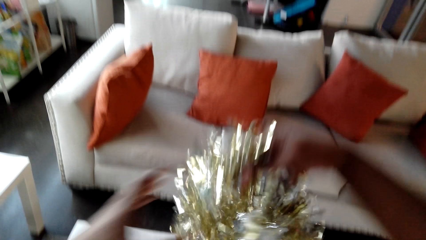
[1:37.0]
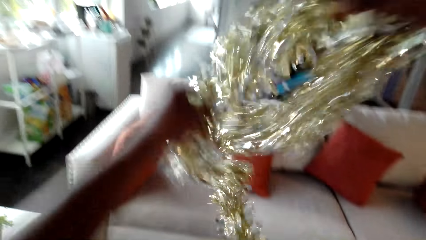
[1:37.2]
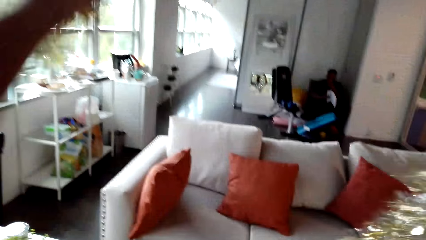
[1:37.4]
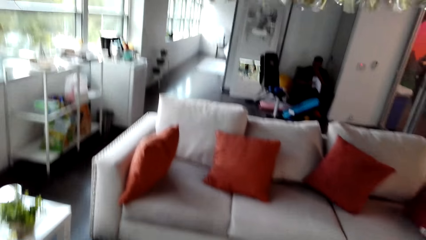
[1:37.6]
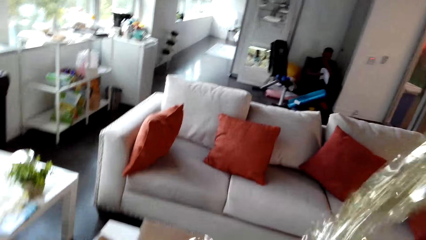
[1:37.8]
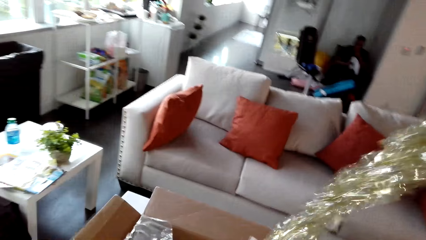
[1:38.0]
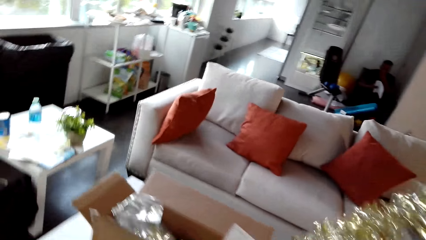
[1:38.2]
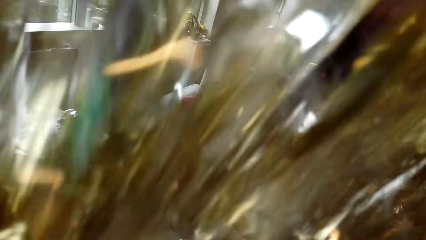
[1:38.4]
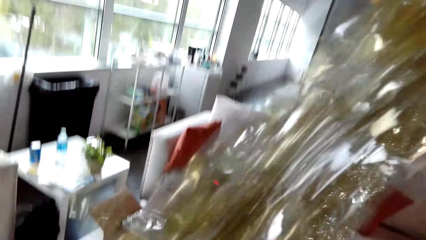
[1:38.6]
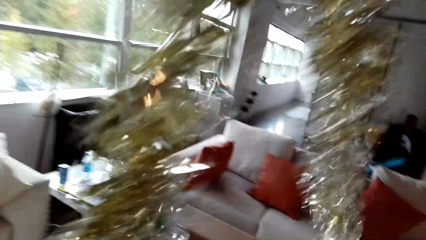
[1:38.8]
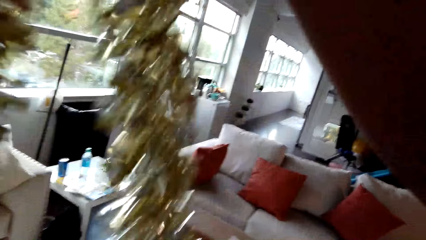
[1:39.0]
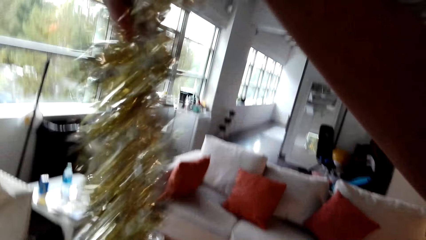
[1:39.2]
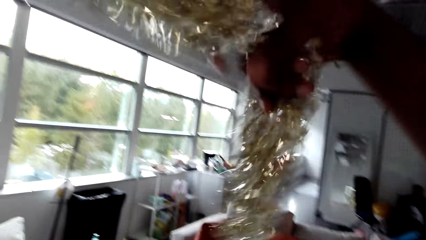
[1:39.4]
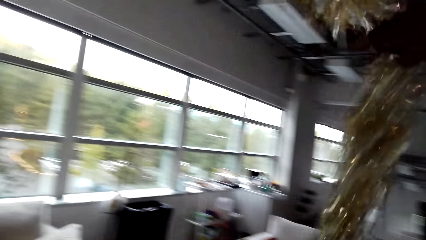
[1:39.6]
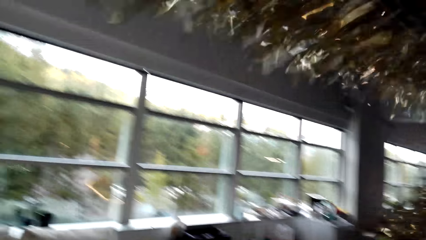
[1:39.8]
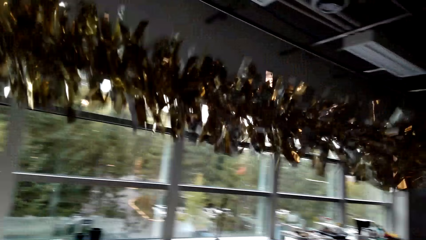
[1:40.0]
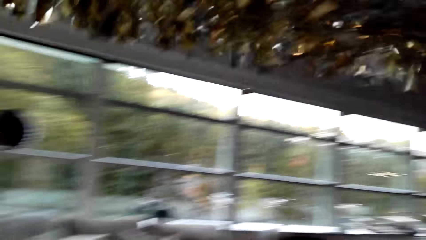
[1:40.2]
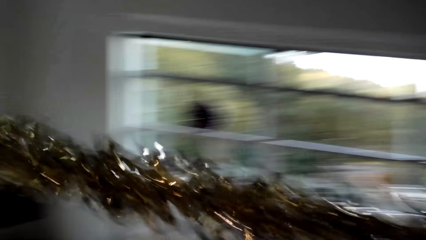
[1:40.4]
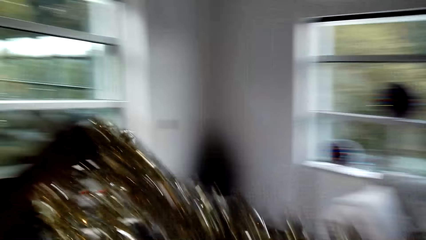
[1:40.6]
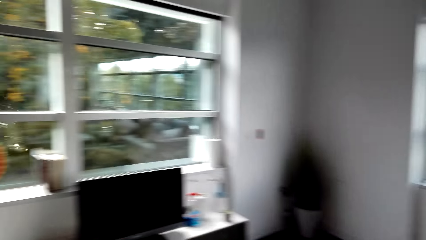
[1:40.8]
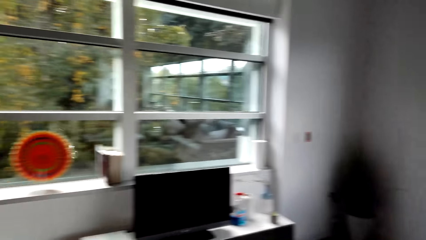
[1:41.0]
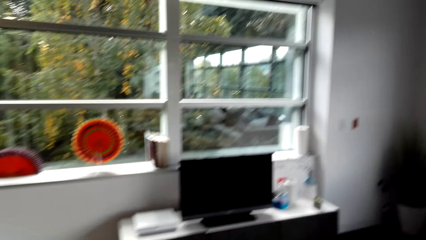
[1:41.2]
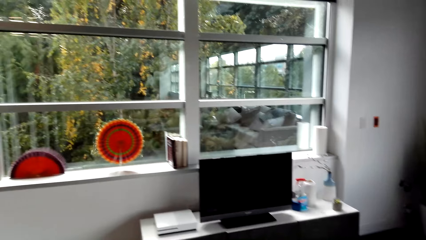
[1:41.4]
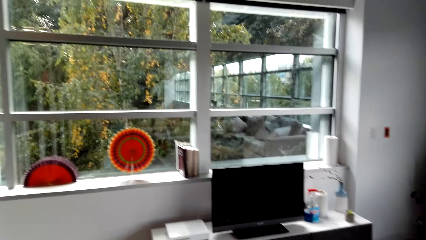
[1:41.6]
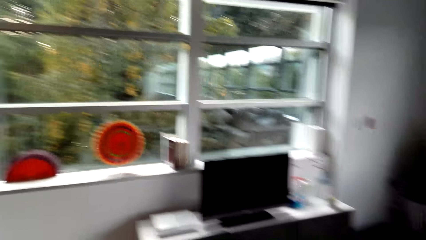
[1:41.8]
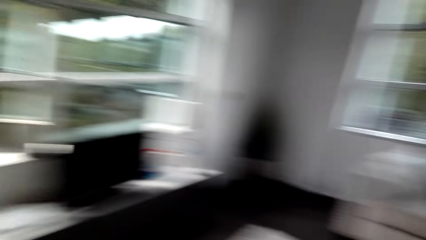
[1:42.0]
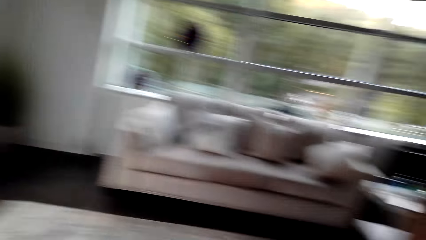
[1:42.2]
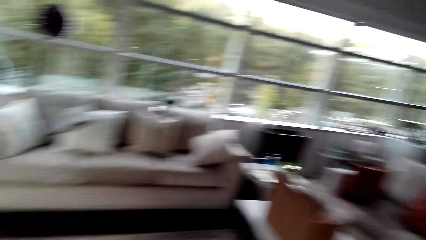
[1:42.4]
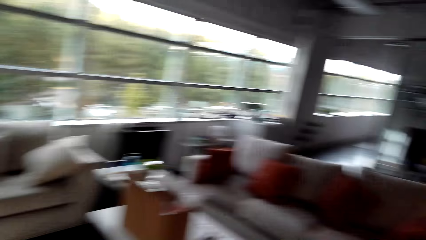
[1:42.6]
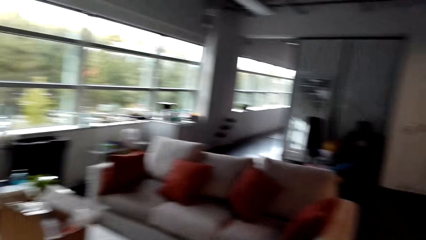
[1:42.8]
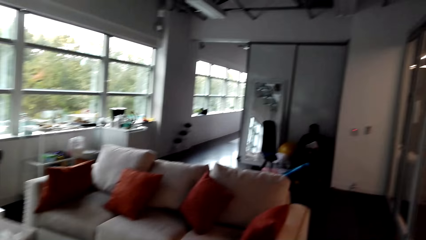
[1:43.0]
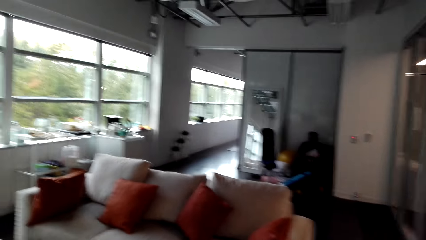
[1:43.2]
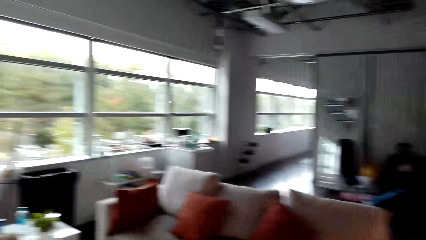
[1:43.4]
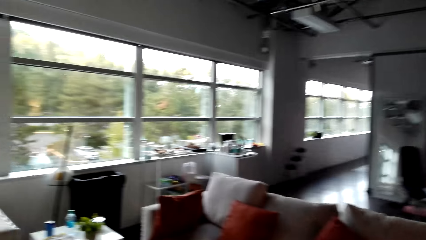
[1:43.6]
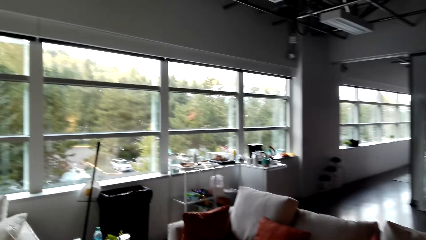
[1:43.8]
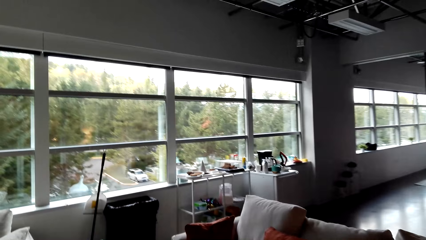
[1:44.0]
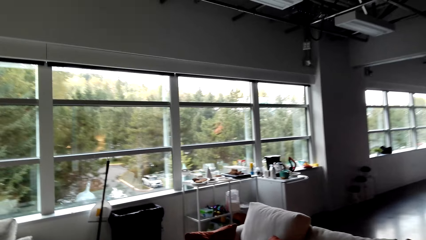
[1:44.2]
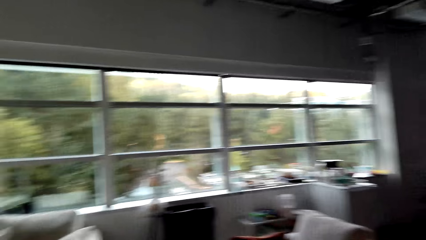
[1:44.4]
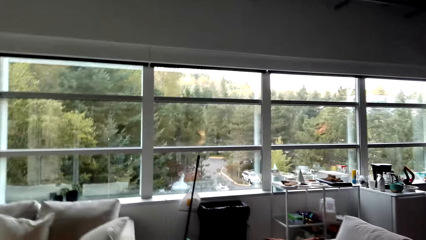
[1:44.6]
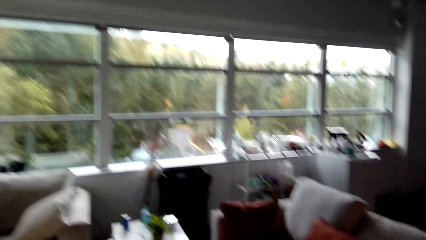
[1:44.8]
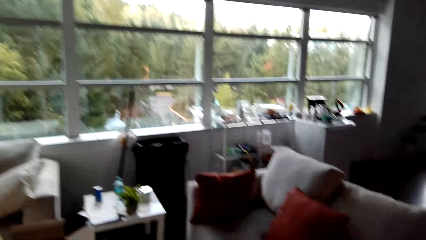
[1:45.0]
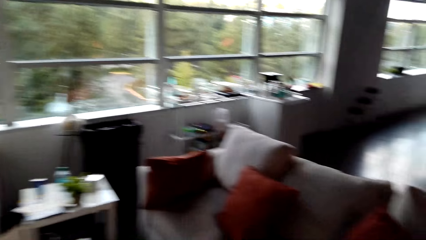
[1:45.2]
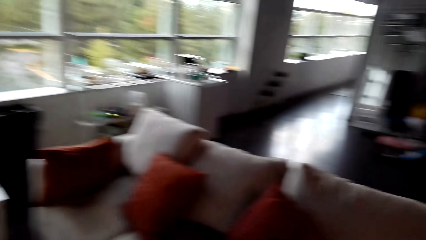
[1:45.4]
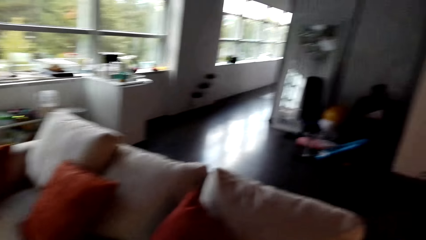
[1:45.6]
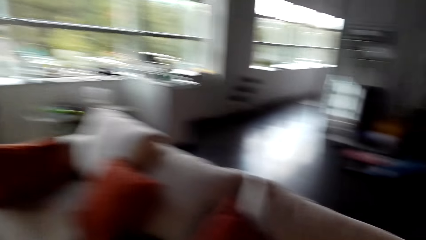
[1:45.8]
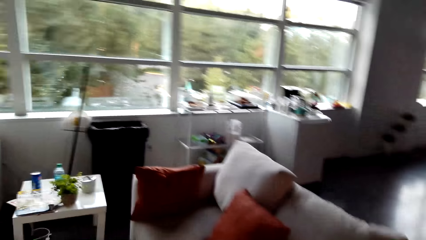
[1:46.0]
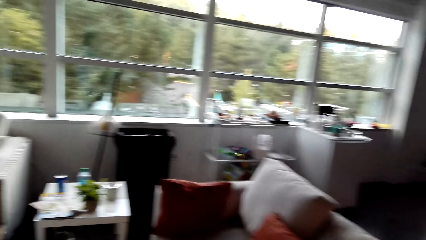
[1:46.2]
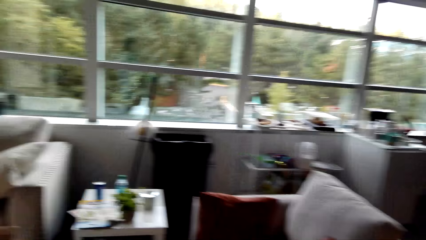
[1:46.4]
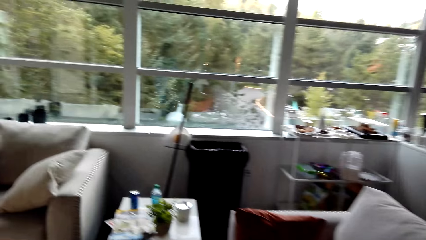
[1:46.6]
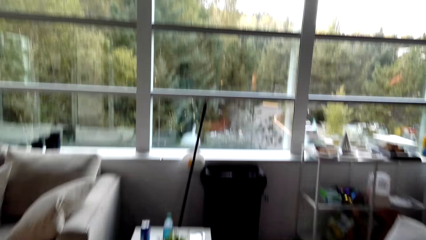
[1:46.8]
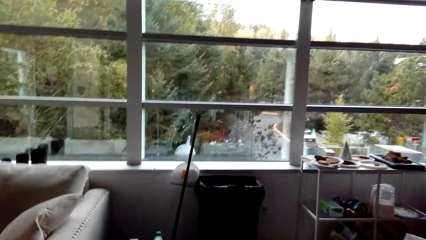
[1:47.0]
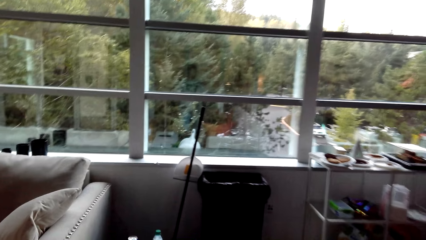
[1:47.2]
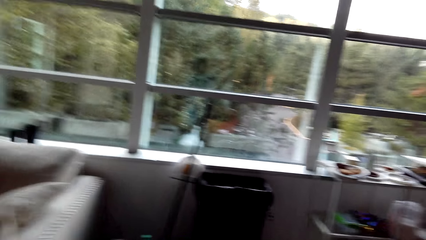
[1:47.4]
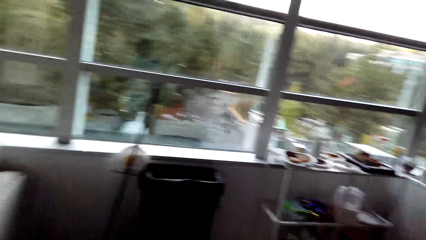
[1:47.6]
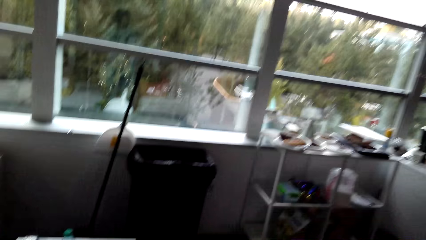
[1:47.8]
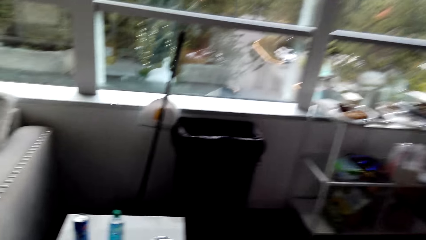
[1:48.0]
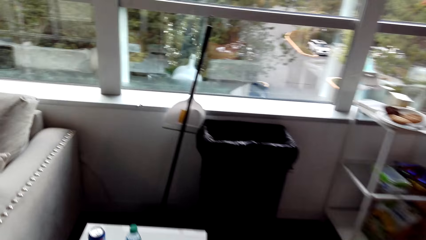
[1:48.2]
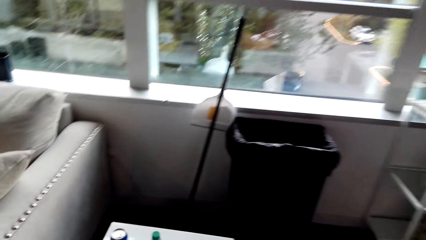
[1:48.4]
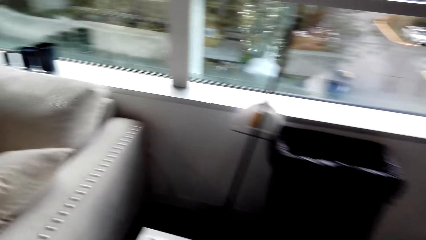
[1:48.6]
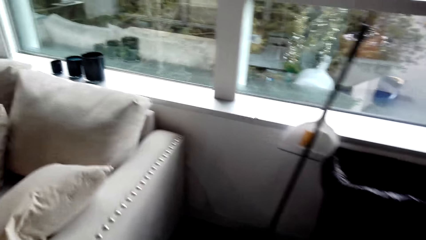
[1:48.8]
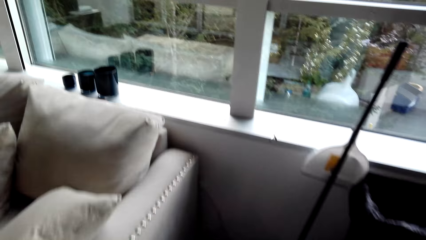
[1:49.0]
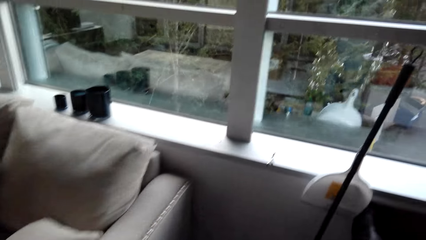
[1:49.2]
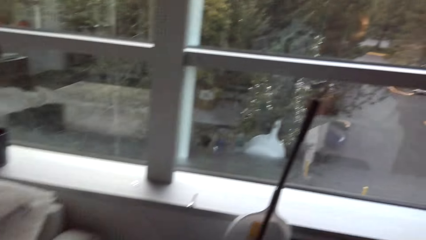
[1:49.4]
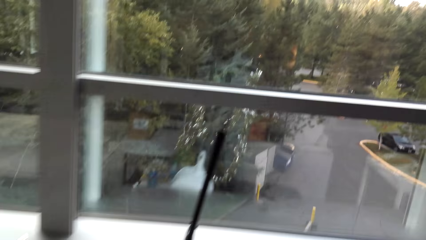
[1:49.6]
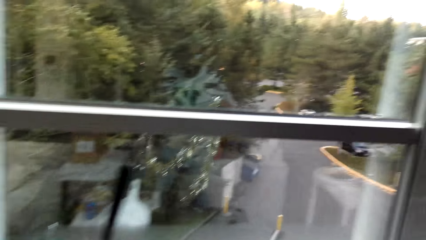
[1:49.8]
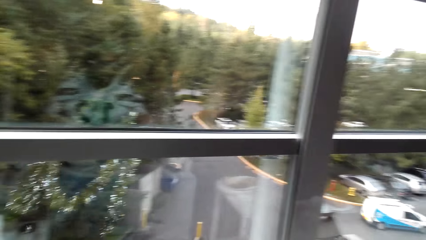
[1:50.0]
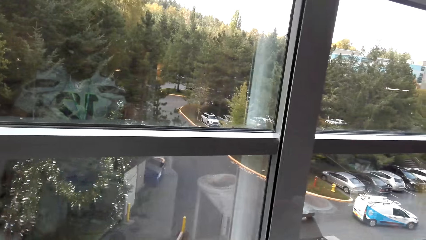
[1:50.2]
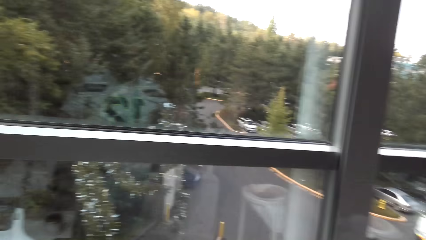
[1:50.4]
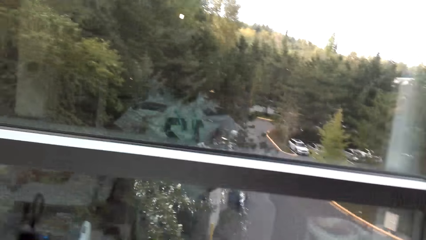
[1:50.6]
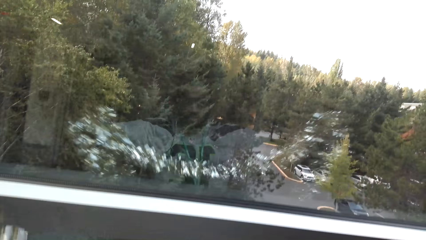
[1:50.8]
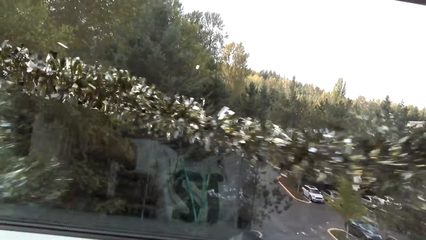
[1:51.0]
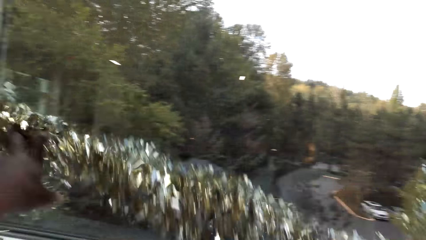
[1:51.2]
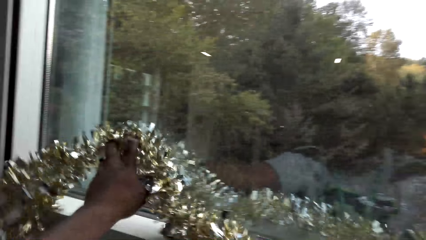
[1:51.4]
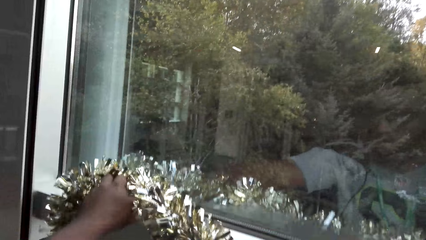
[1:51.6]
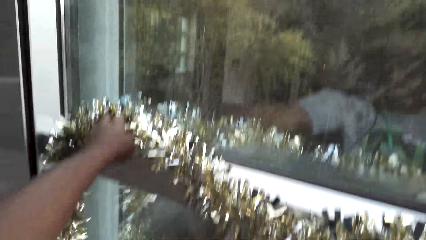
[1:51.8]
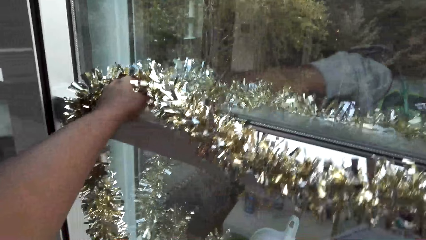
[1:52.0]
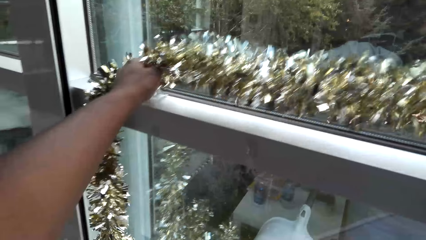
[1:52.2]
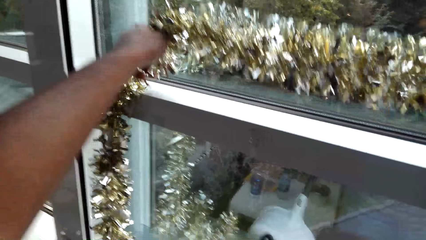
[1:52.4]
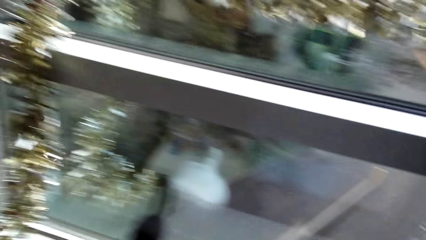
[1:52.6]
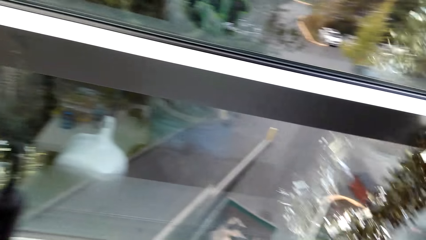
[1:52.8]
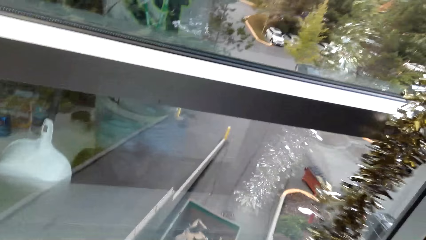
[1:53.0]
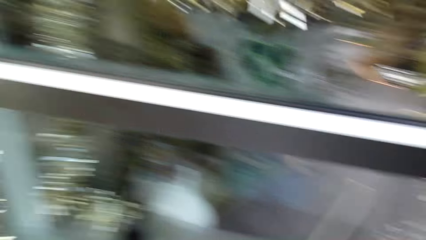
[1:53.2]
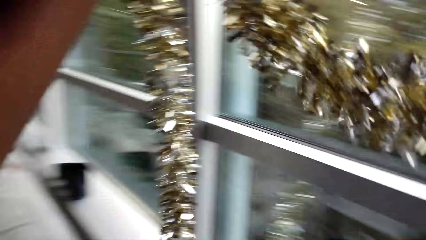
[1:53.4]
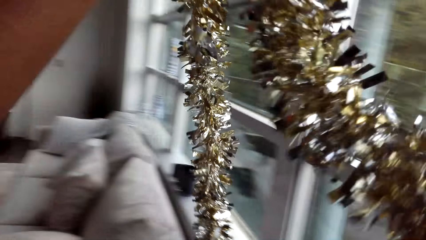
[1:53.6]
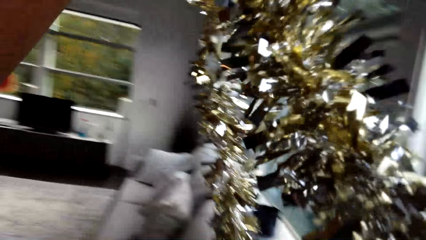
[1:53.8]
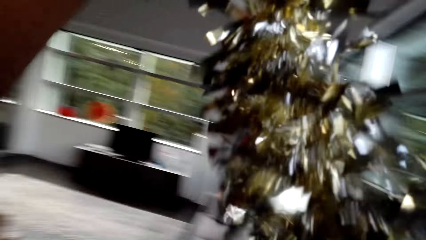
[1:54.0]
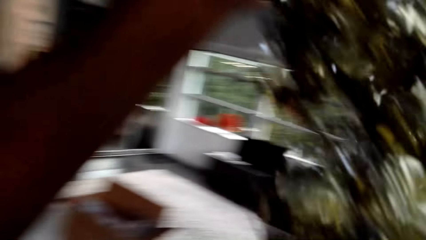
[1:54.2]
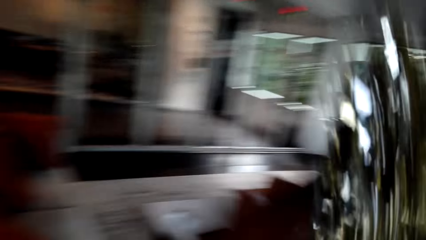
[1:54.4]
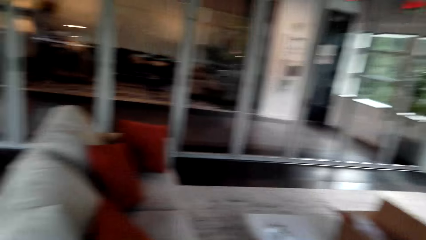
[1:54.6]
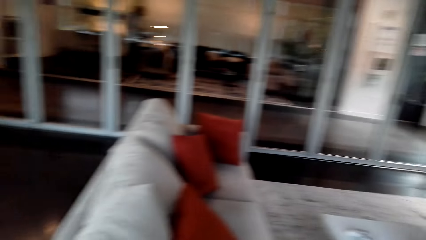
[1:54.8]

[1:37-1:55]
The camera wearer picks up a ruffled simulated silk flower from a box. They look around the room. They try to hang the ruffled simulated silk flower on the window.
